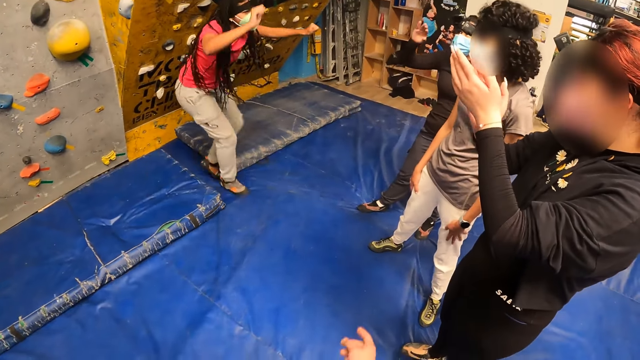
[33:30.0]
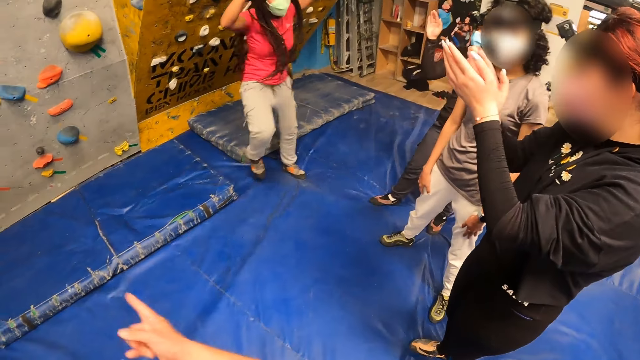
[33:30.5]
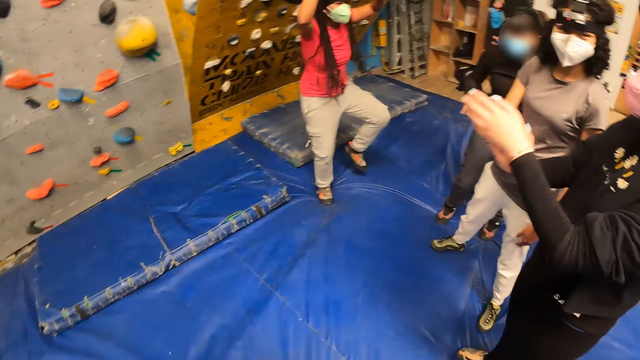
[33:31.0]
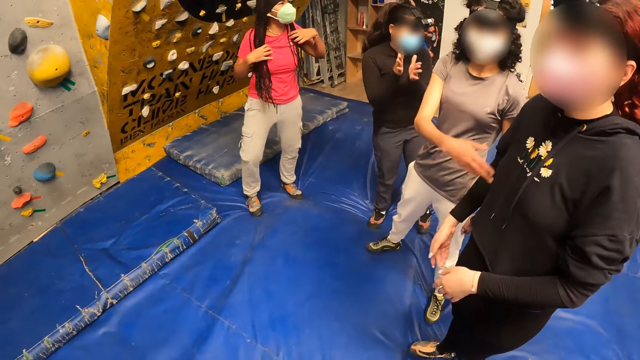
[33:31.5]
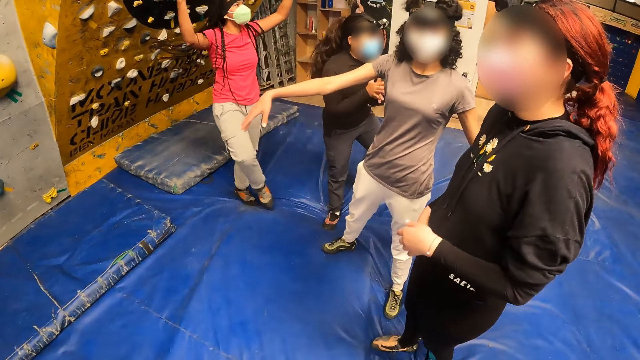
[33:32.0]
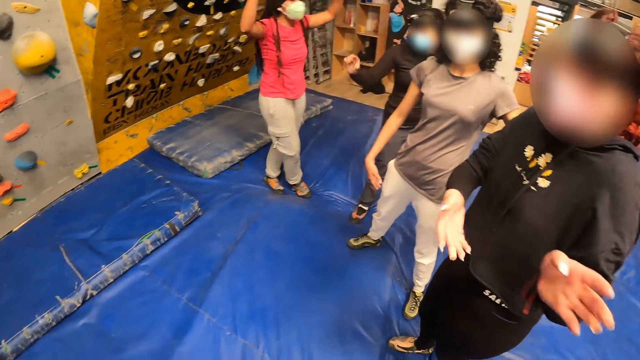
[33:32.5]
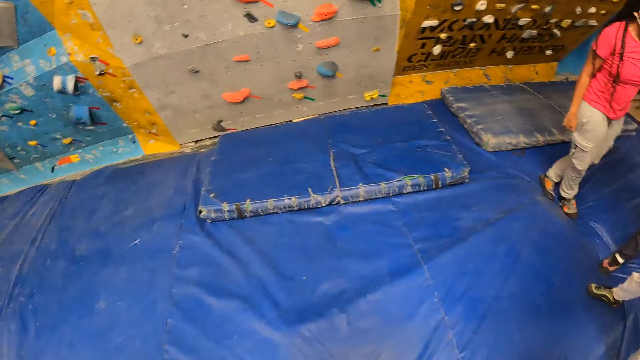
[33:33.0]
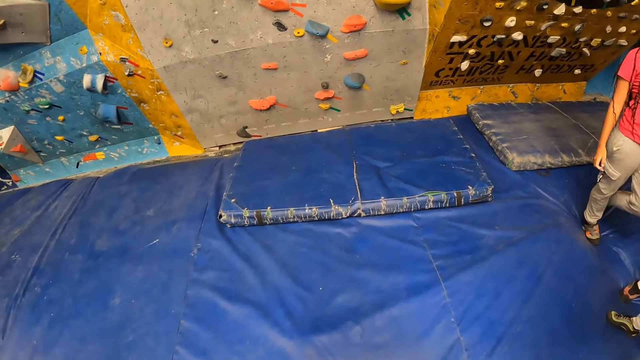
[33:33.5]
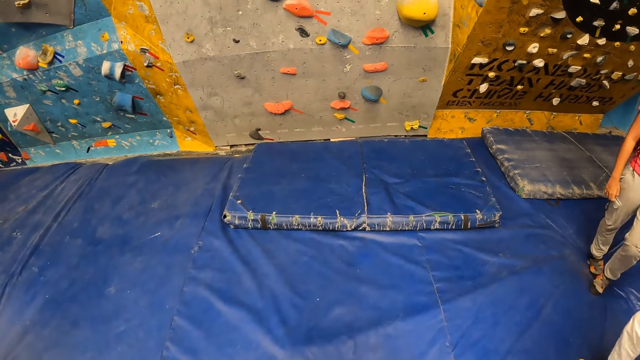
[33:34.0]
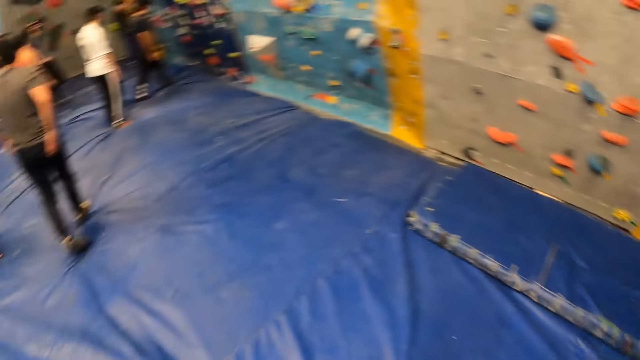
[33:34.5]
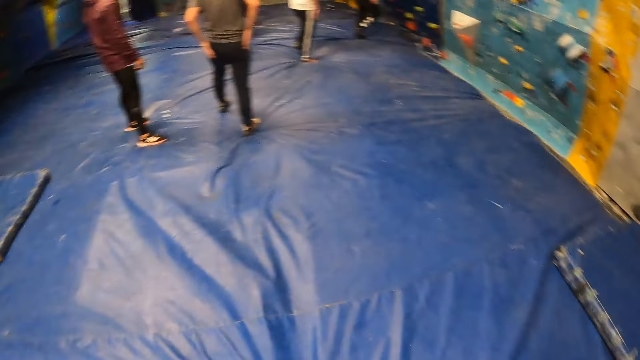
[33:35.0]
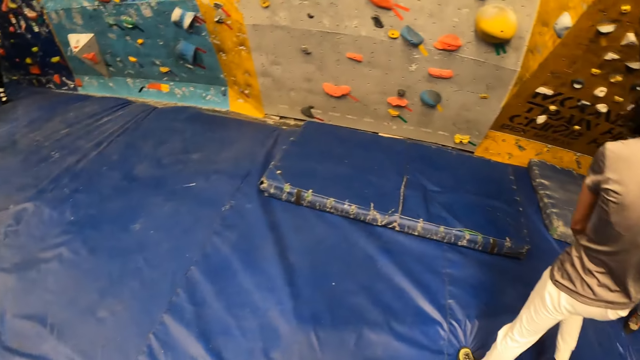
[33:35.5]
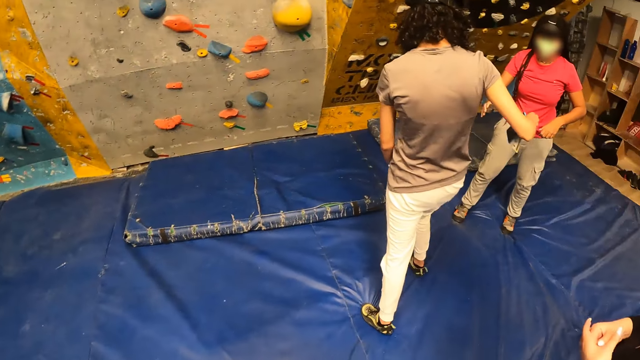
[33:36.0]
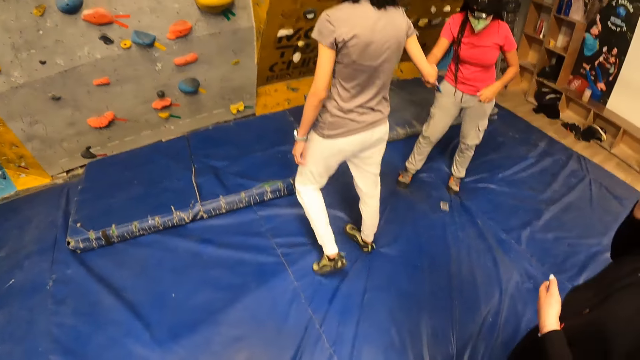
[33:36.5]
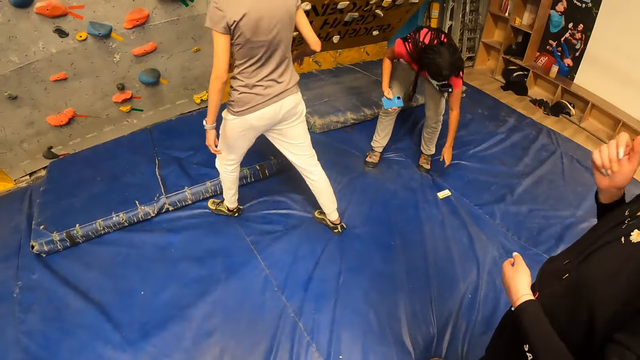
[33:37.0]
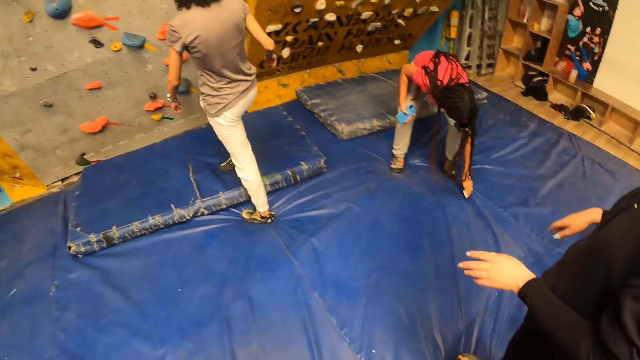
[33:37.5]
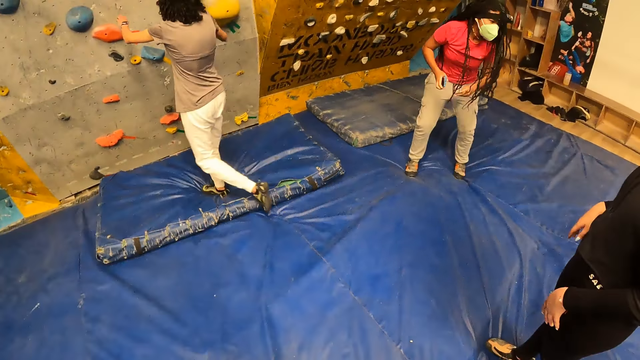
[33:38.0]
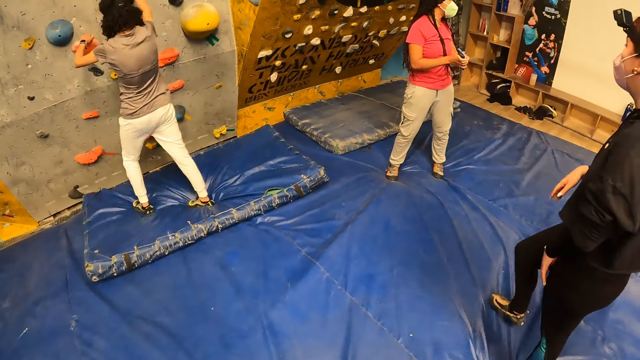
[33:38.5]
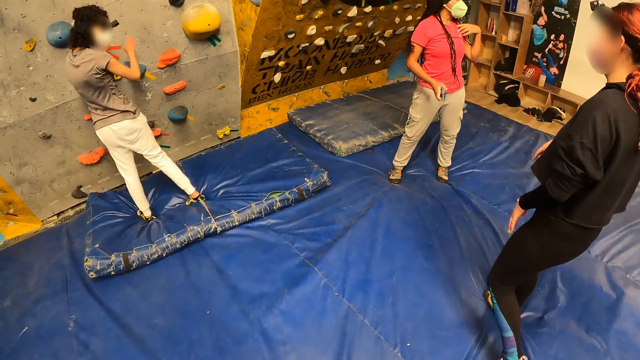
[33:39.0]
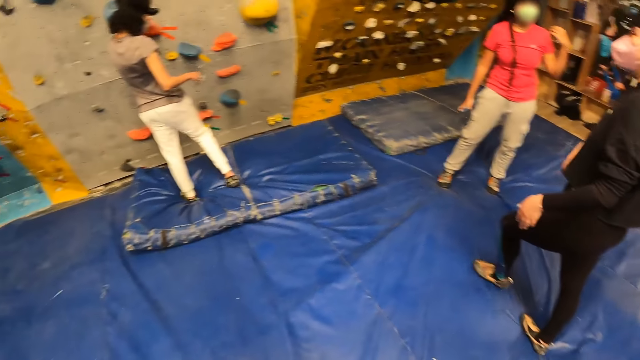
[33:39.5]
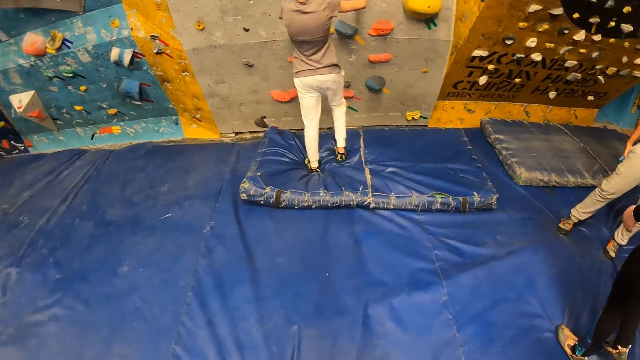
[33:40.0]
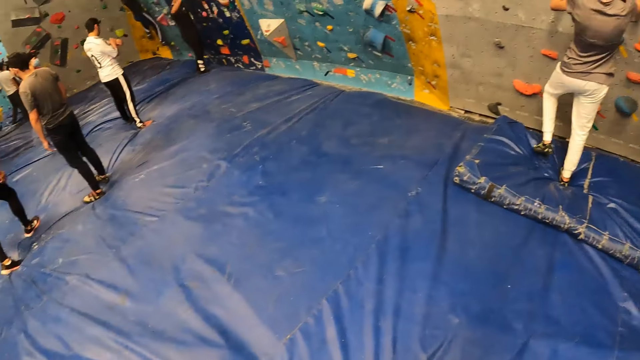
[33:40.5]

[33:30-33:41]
The girl rises from the mattress. A man claps his hands. Another girl claps her hands. The camera wearer looks around. They look around again. A third girl gives the first girl a phone with her right hand. The first girl picks up a piece of paper from the mattress with her left hand. The third girl climbs the rock wall with both hands.

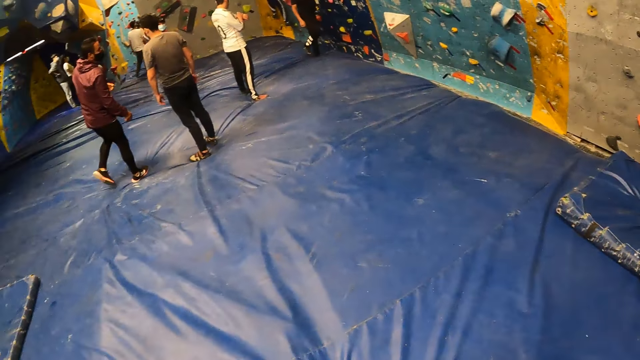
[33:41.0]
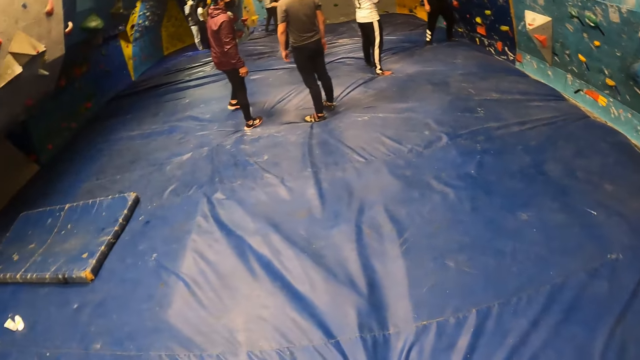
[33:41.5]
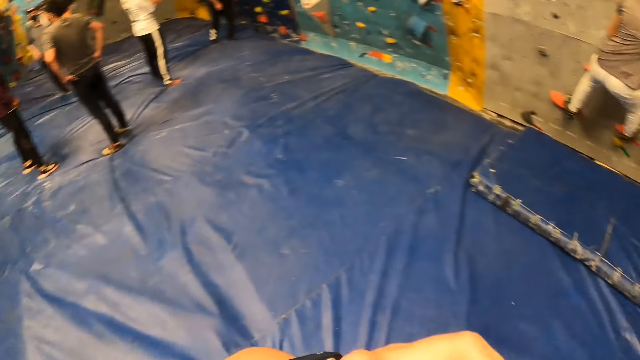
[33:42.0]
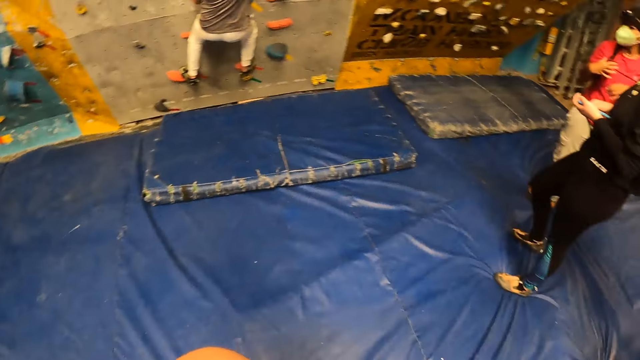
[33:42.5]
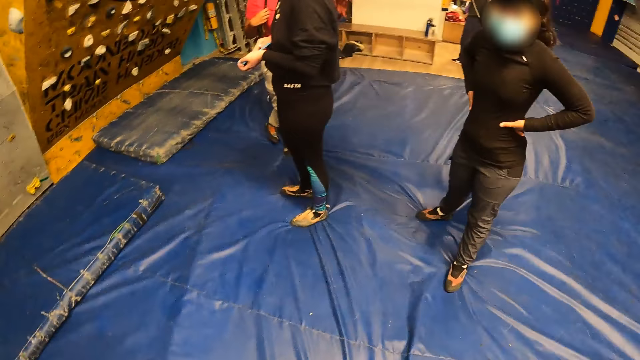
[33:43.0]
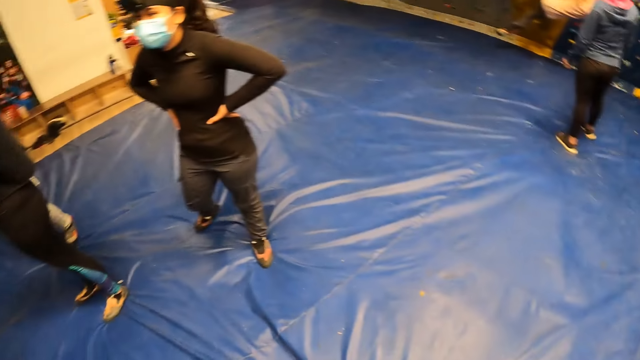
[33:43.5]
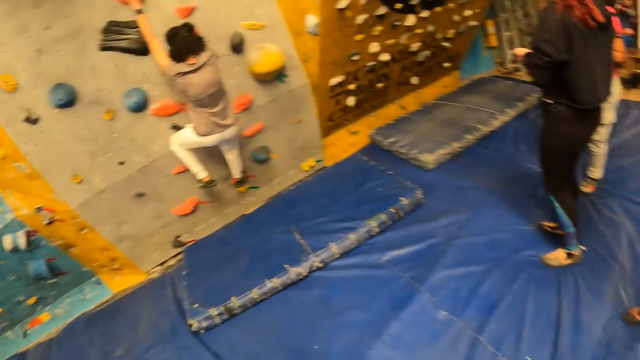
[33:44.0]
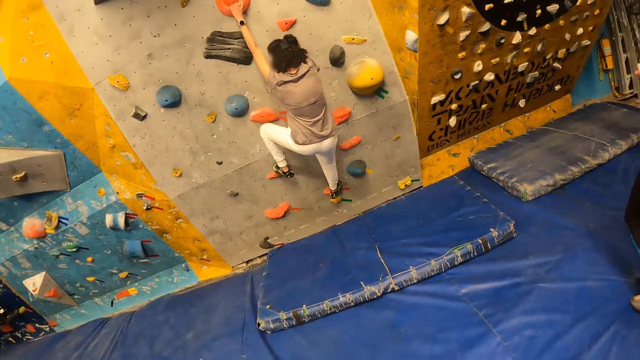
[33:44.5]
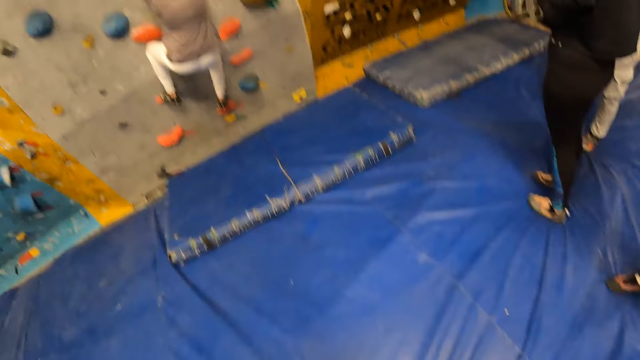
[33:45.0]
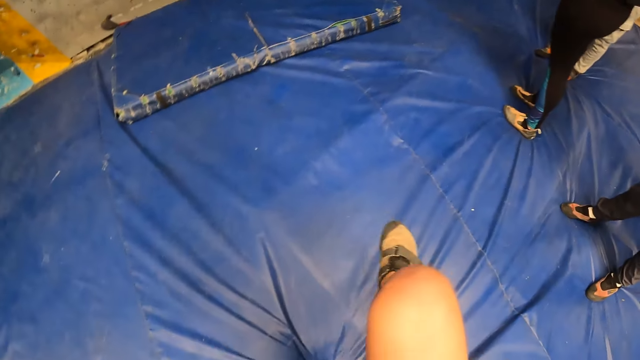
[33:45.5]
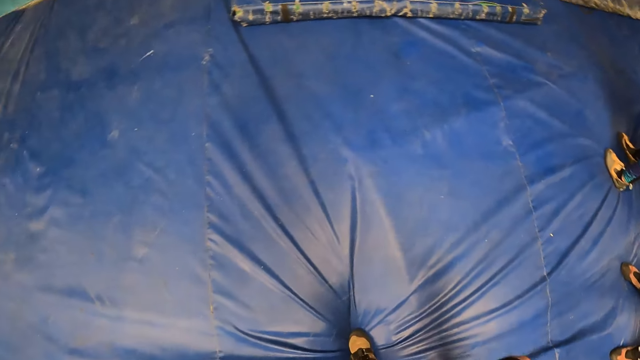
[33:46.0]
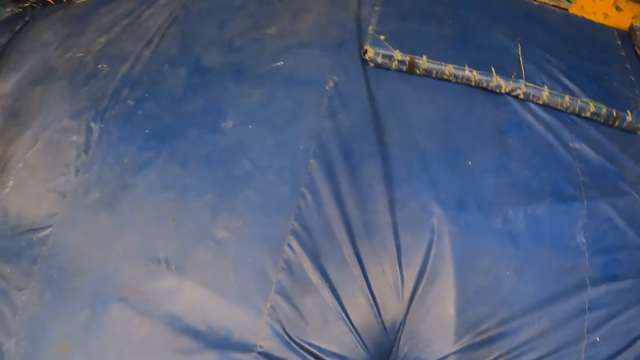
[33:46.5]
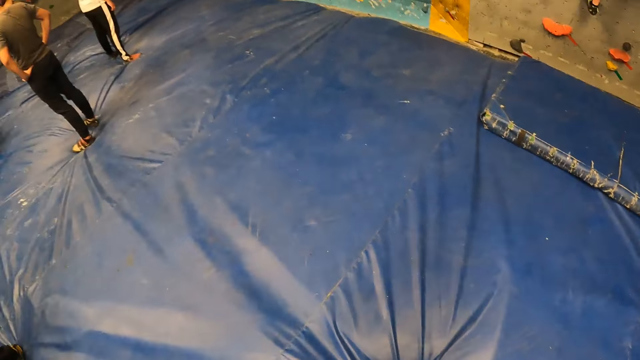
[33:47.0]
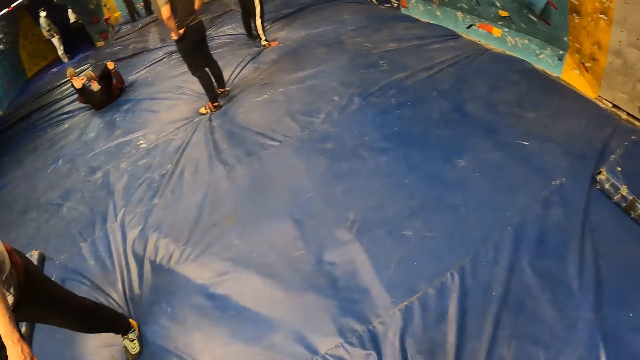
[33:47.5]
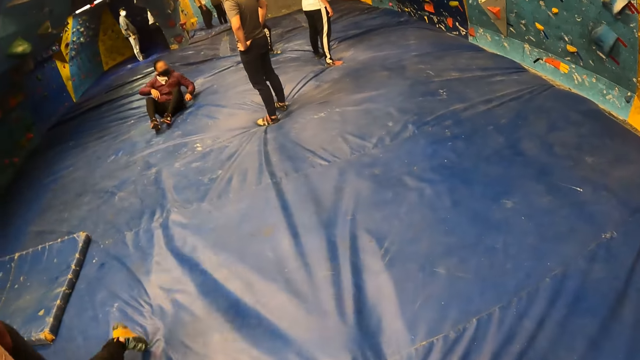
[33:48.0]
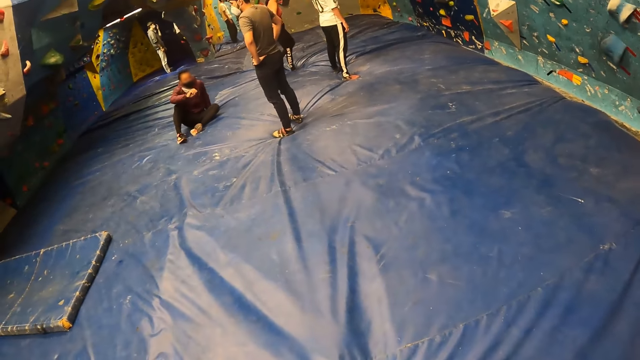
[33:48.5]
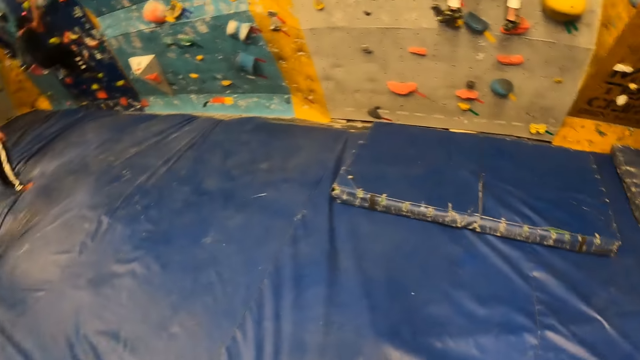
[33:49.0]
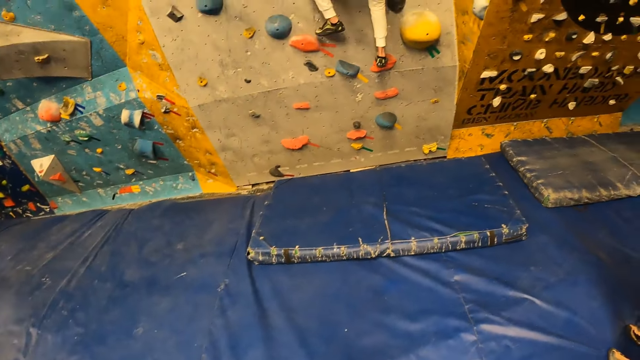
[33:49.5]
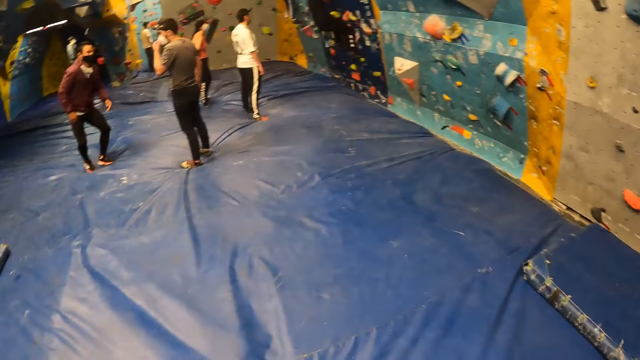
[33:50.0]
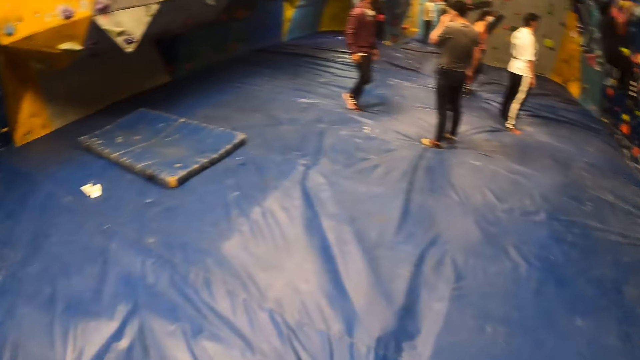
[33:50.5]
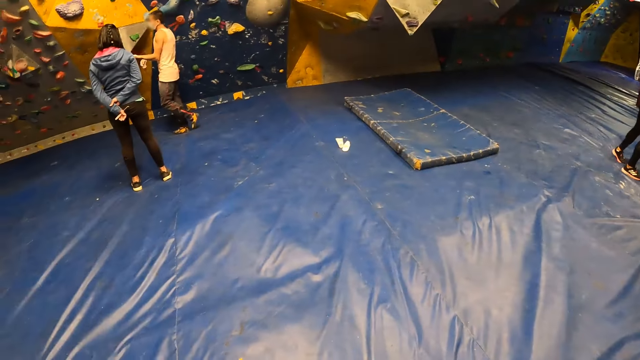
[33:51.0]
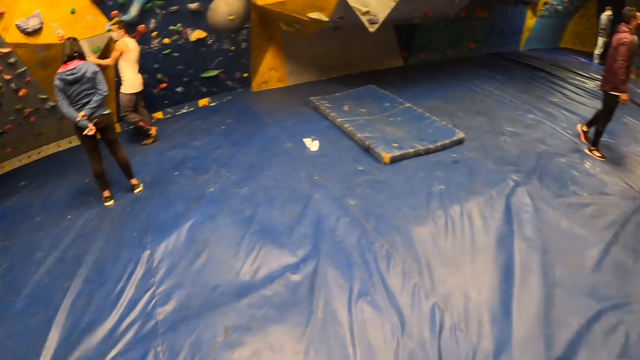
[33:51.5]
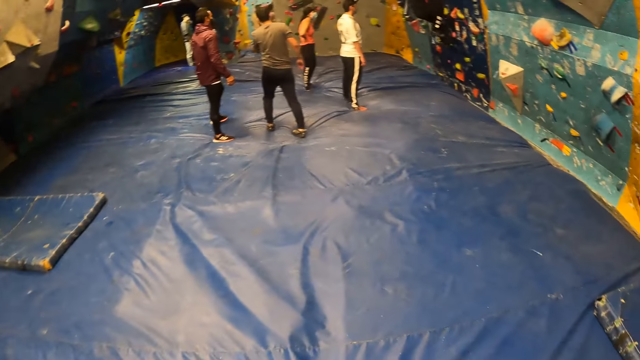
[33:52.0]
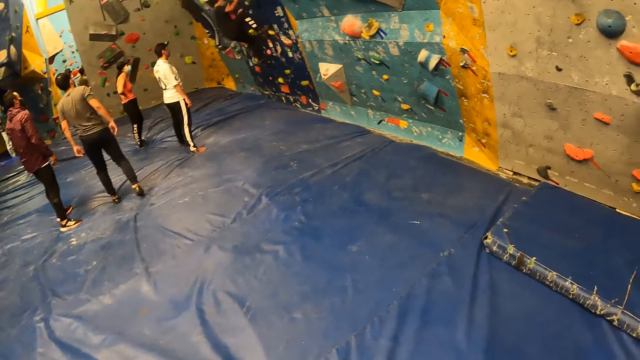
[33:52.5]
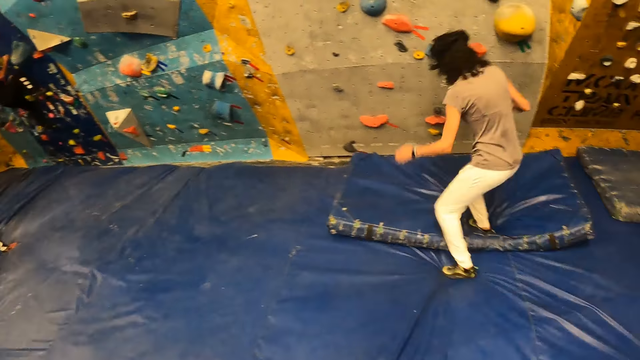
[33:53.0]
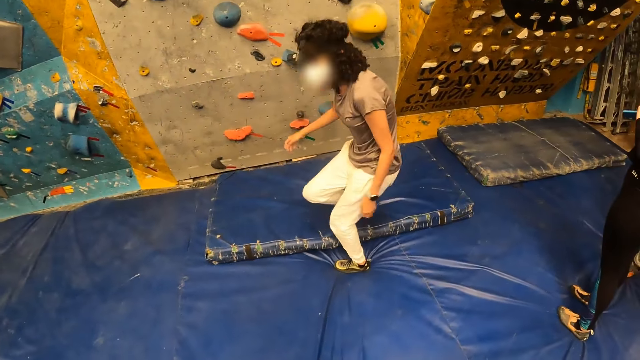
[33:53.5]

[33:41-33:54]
The camera wearer looks around repeatedly.
